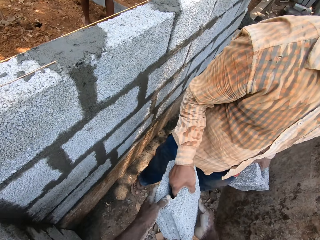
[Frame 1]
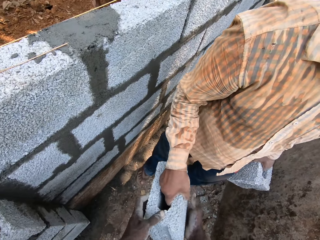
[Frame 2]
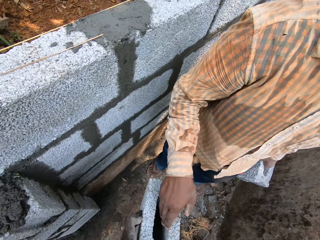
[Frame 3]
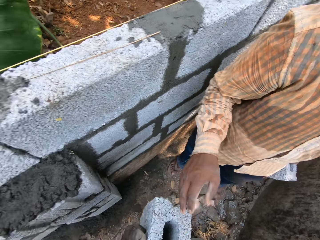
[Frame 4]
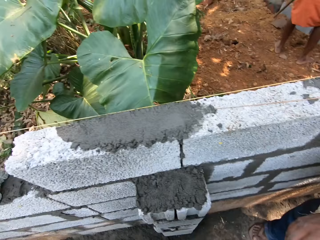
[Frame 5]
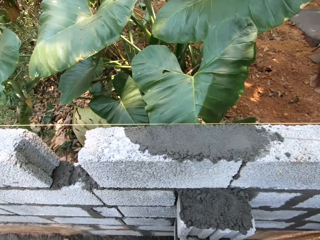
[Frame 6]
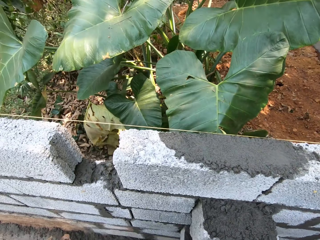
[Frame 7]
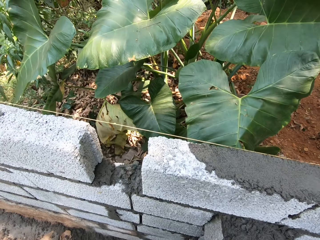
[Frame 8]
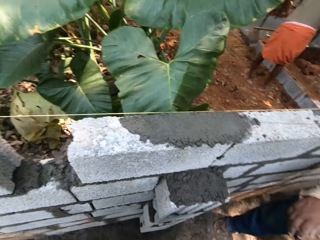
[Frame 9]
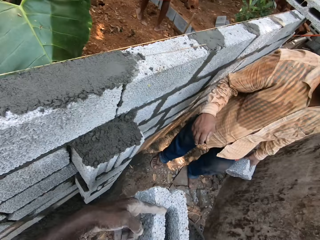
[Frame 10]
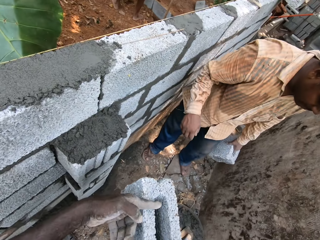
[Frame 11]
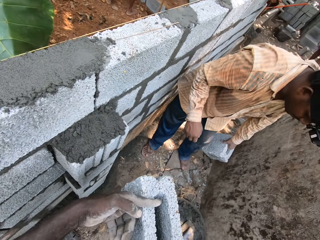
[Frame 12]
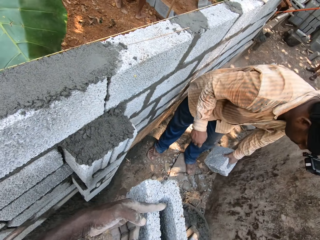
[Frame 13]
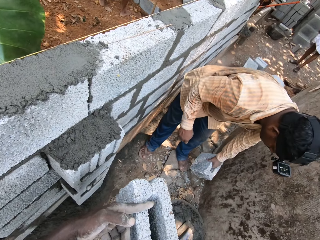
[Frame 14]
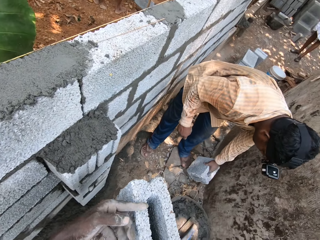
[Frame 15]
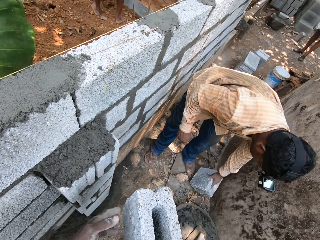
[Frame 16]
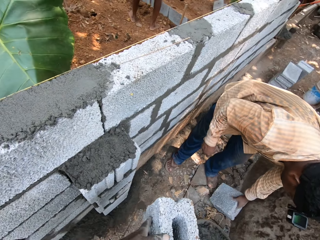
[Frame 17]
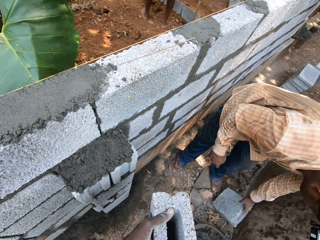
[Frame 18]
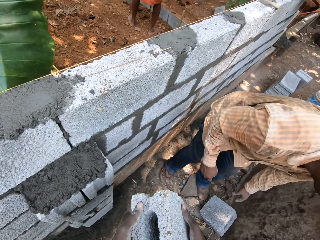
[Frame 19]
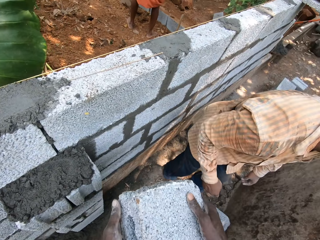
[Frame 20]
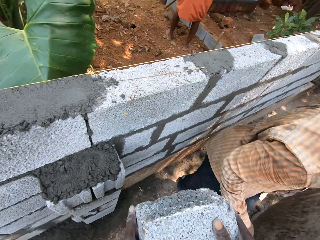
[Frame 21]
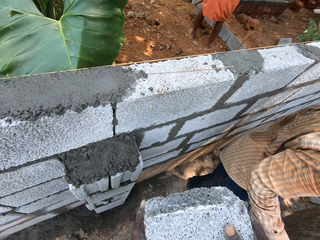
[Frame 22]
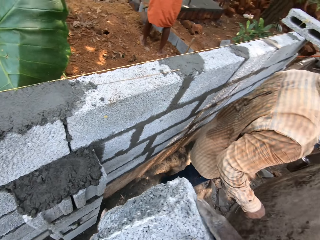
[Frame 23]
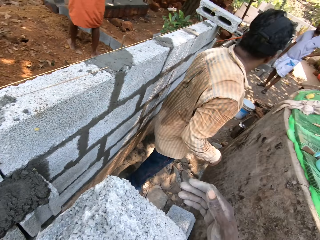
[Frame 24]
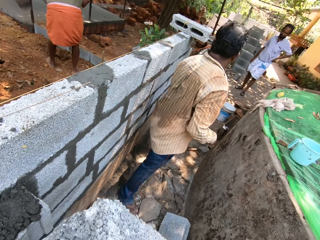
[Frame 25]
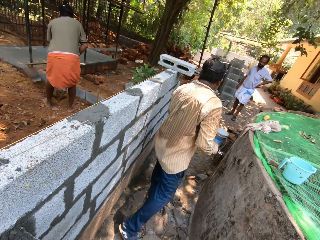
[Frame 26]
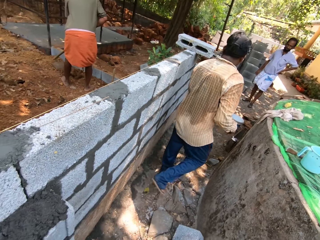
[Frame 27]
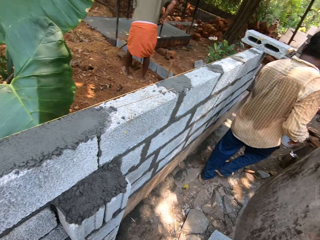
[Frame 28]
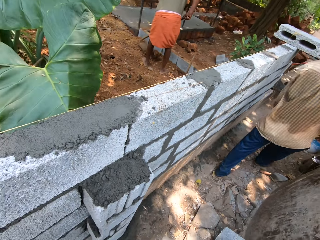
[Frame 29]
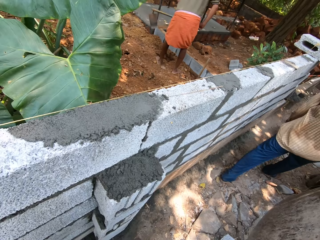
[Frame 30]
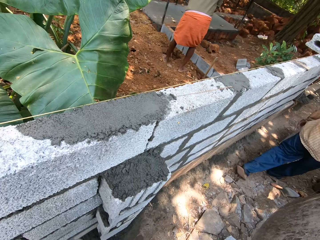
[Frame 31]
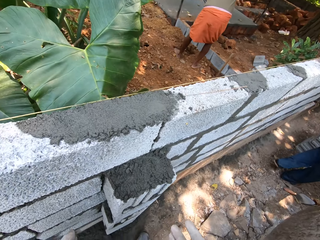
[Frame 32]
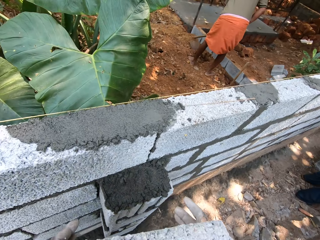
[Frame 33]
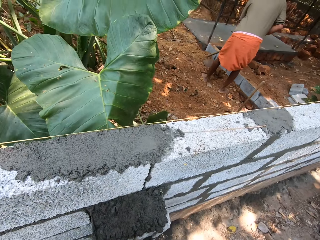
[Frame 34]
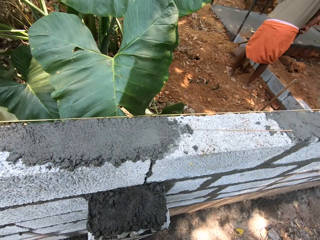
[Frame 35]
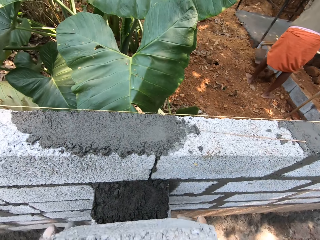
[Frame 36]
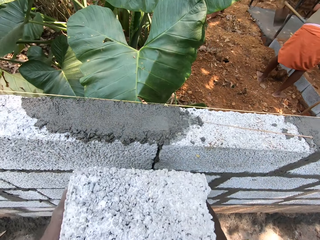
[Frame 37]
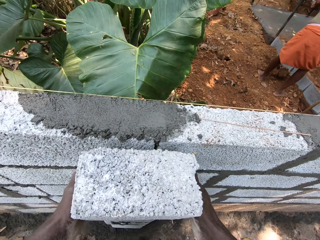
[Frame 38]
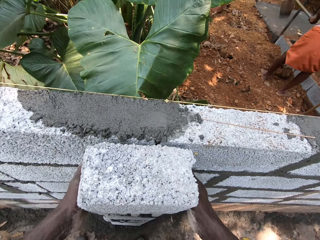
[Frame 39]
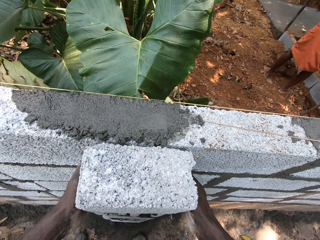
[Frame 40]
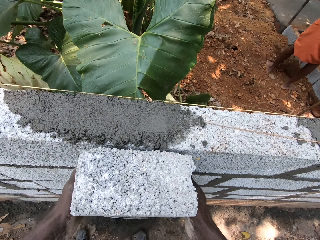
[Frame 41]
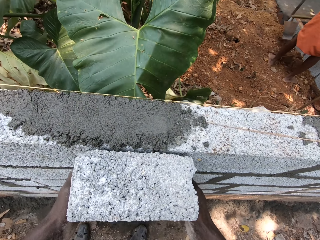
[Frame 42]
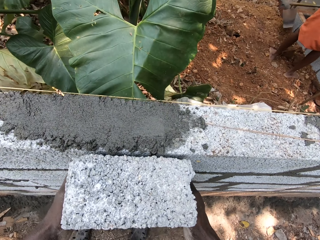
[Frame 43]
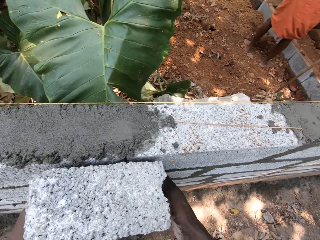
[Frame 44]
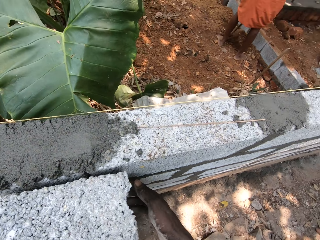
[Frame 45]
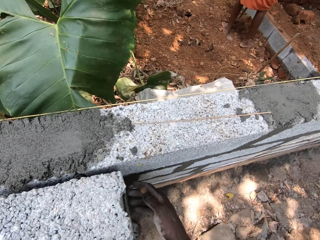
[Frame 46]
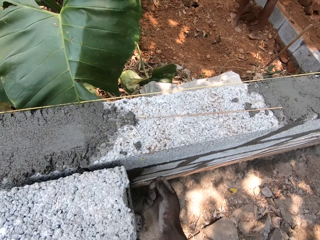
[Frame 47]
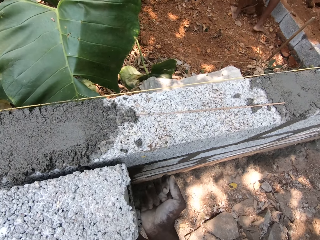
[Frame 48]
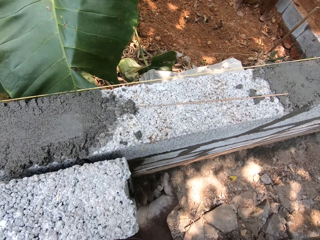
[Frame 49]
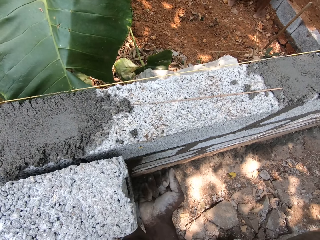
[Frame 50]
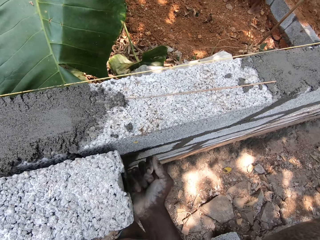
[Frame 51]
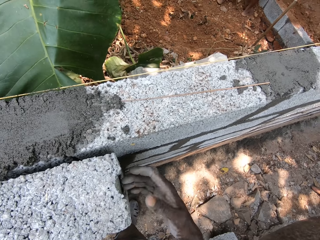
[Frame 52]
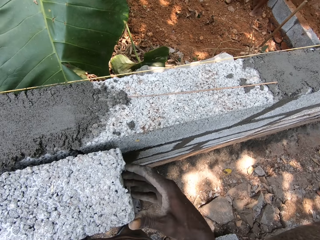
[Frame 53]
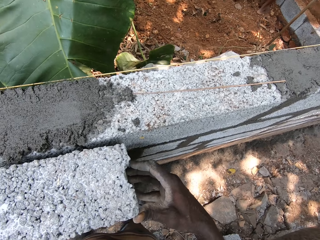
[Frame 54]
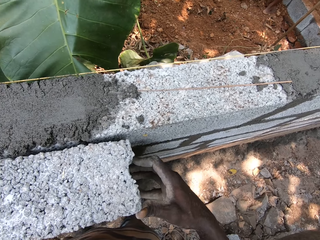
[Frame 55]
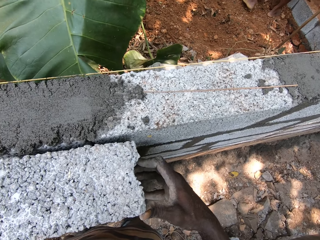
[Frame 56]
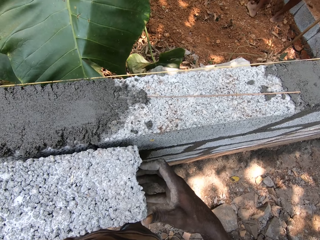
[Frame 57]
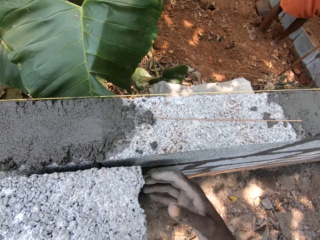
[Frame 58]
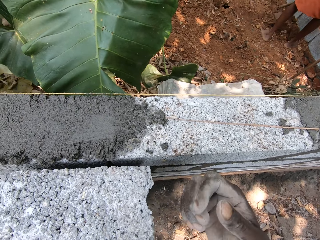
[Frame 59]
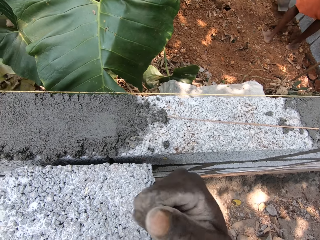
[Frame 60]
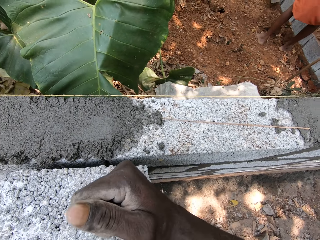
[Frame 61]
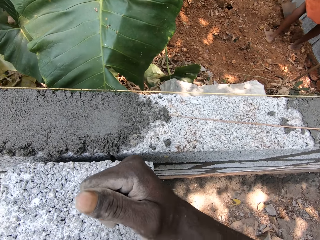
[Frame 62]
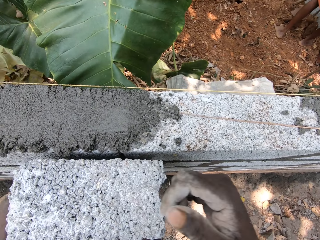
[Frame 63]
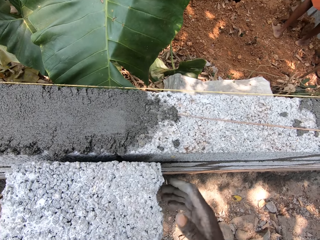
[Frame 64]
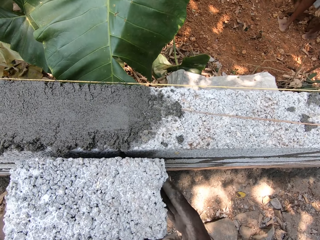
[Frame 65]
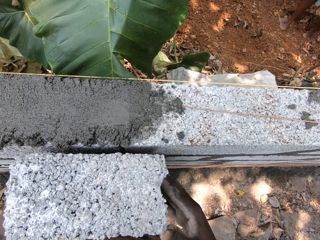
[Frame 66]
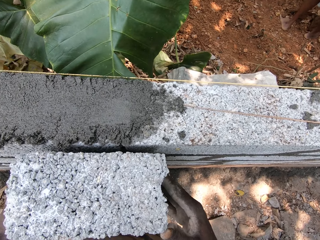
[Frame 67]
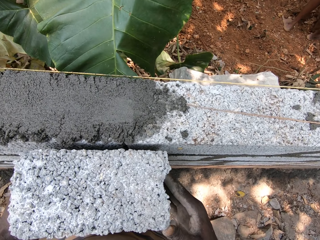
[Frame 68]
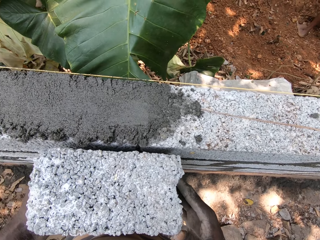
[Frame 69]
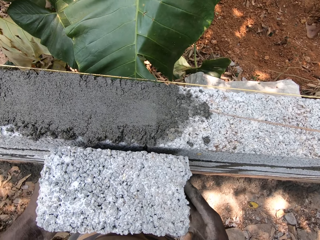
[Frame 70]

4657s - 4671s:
The camera wearer picks up the block with both hands. They look around in the compound. The man drops a block on the floor. The camera wearer holds the block with both hands. The man places the block on the ground with the left hand. The camera wearer interacts with the man. They hold the block with both hands. The man walks around in the compound. The camera wearer looks around in the compound. They place the block on another block on the wall with both hands. They adjust the block with both hands on the wall.

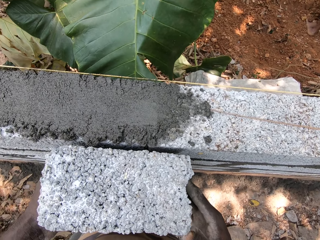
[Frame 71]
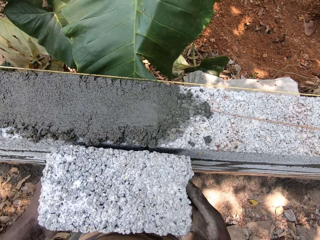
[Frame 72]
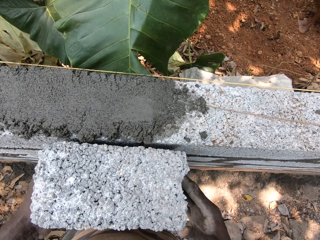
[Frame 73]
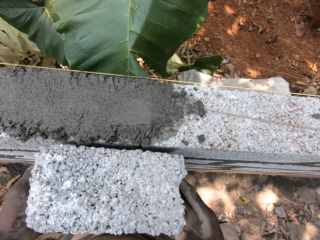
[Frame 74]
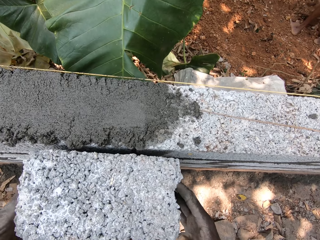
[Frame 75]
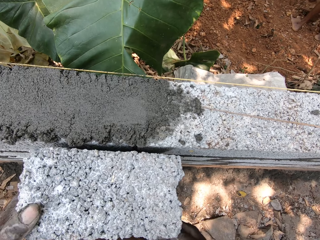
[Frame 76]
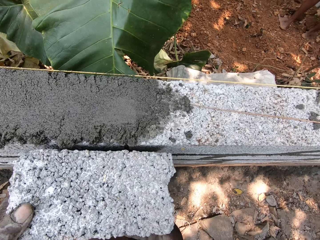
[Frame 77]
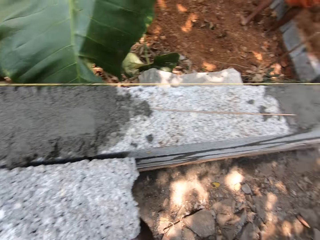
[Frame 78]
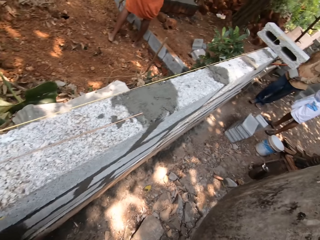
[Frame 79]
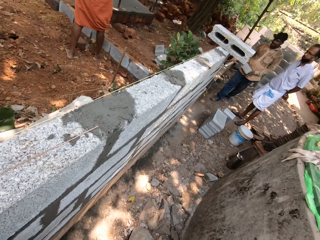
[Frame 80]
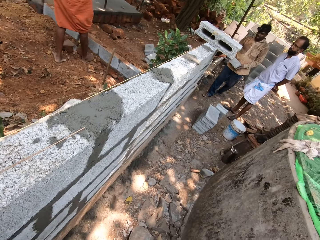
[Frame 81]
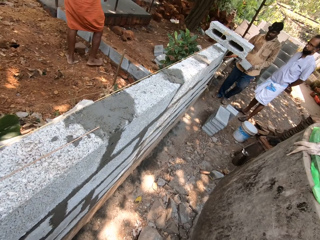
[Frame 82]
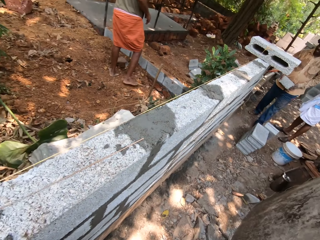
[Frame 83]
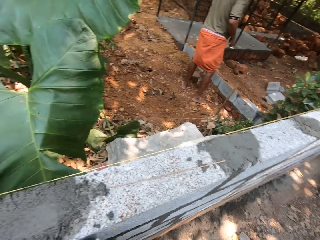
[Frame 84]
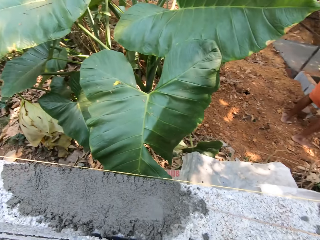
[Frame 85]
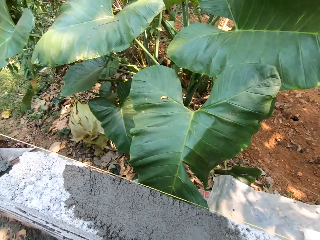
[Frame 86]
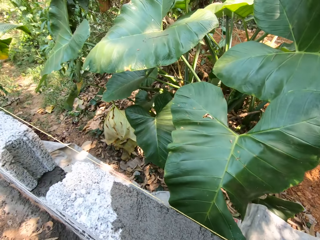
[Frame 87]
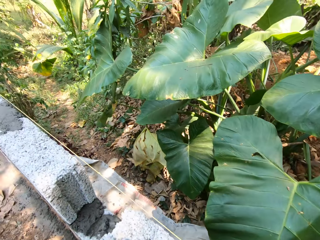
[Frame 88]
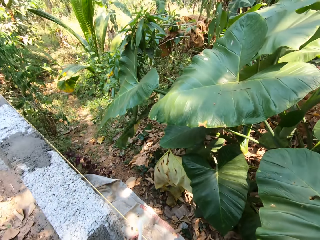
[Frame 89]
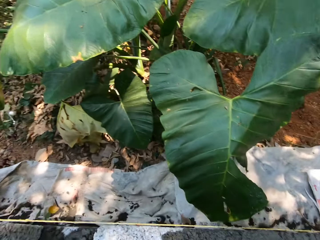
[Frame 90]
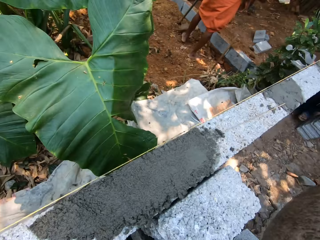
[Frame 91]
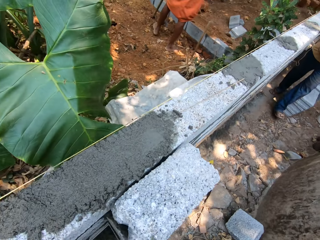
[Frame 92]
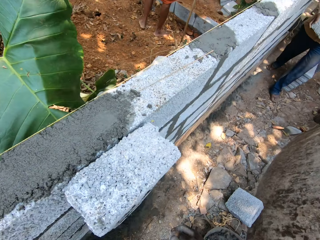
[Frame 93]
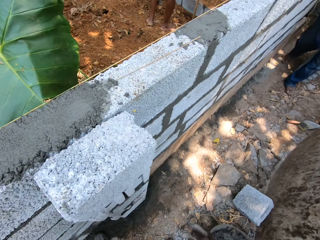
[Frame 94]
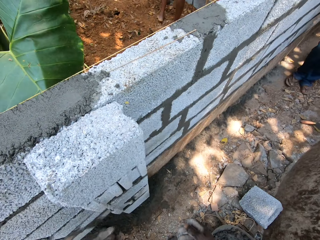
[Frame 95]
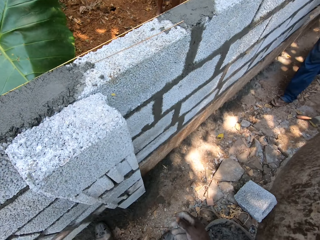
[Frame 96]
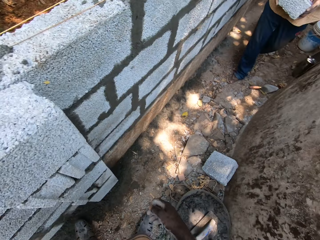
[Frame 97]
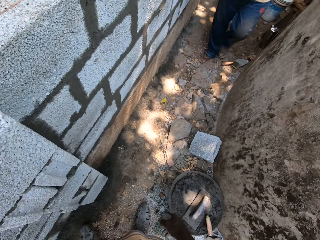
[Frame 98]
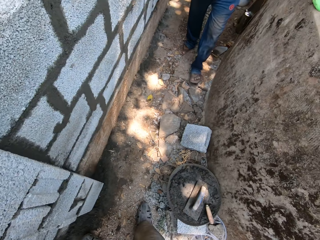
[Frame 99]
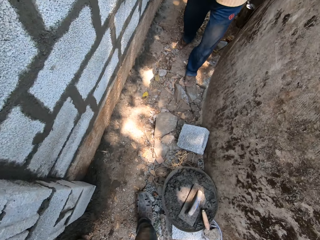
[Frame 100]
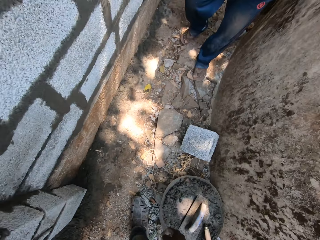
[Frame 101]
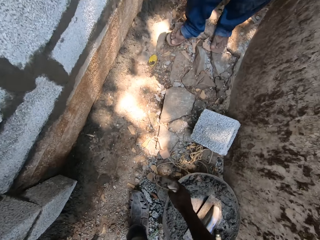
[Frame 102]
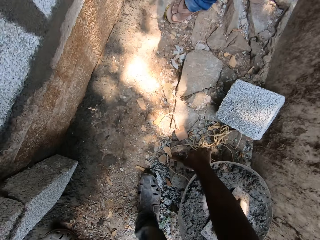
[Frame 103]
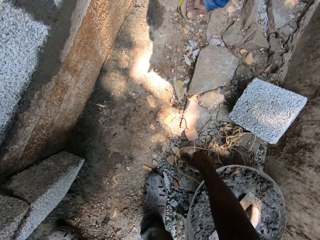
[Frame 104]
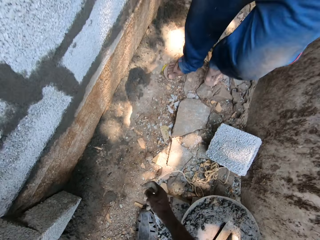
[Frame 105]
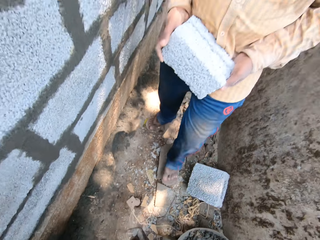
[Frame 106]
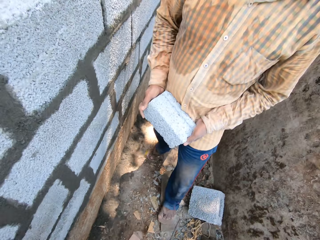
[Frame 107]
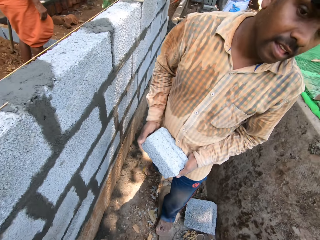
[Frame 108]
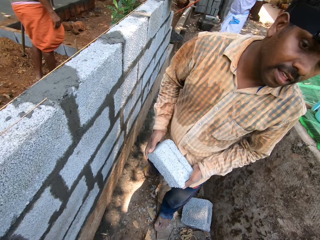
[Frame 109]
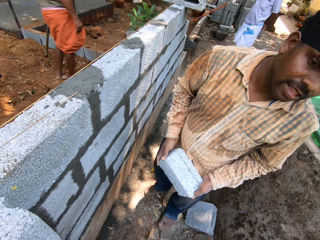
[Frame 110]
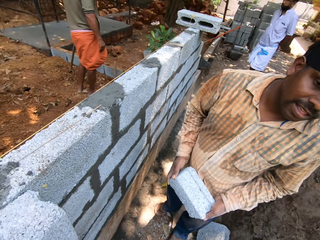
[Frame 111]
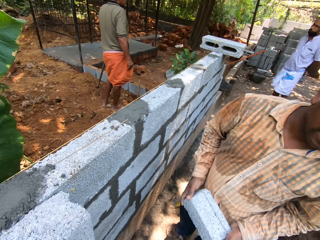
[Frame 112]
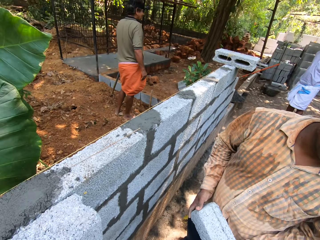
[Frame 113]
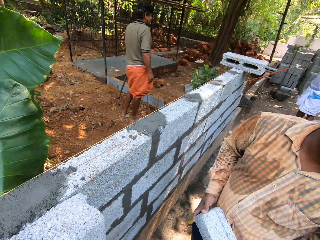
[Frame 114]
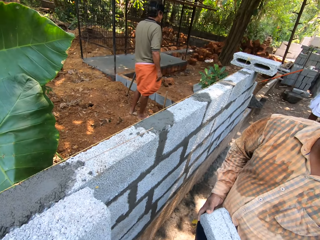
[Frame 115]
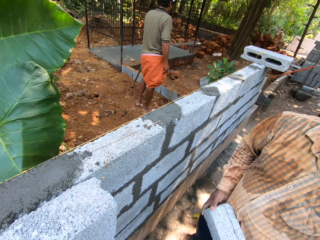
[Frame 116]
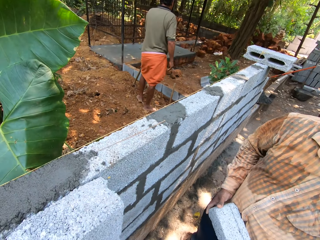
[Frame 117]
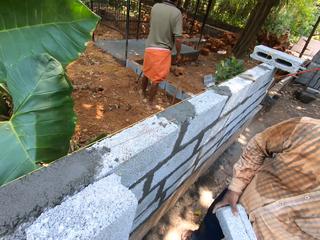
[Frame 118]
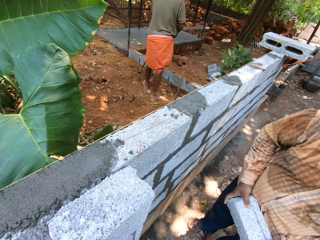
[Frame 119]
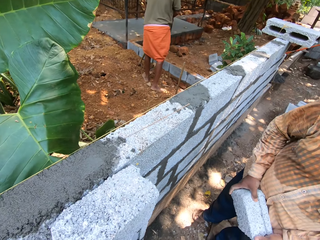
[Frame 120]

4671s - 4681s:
A man carries a block in the compound. The camera wearer looks around in the compound. The man carries the block in the compound with both hands. The camera wearer picks up a line or construction string from the floor with his right hand. He interacts with the man. He bends in the compound. The man holds a brick with both hands in the compound.
